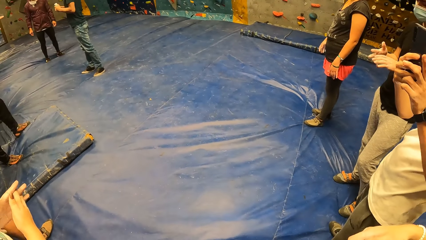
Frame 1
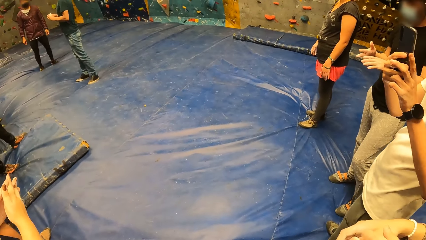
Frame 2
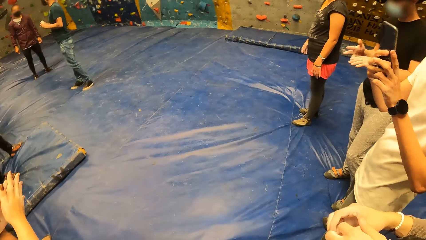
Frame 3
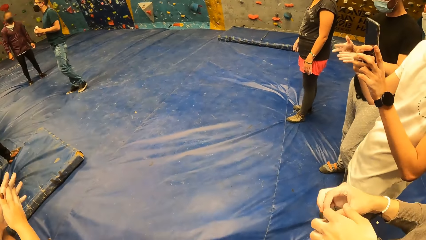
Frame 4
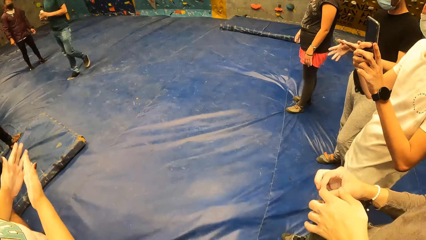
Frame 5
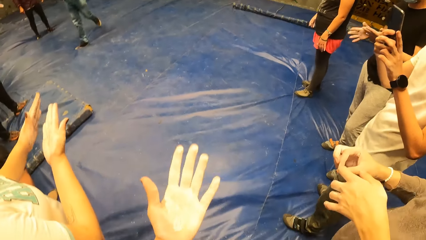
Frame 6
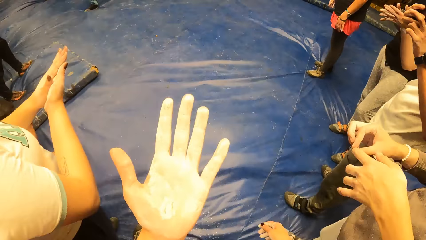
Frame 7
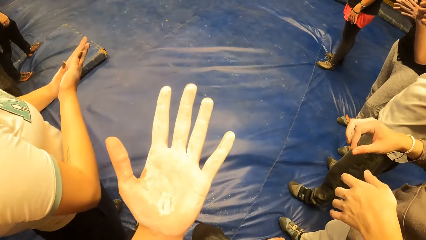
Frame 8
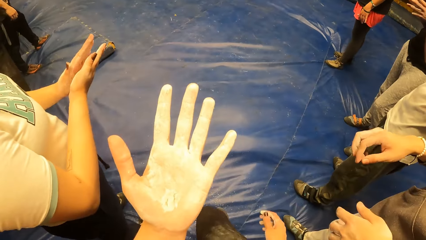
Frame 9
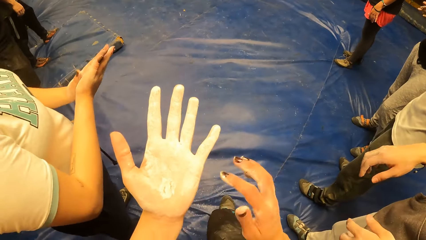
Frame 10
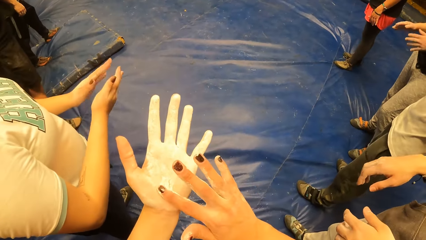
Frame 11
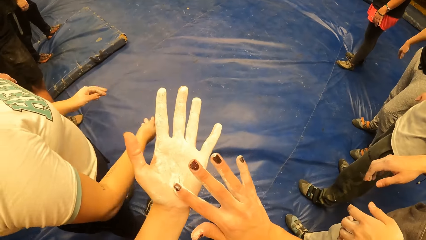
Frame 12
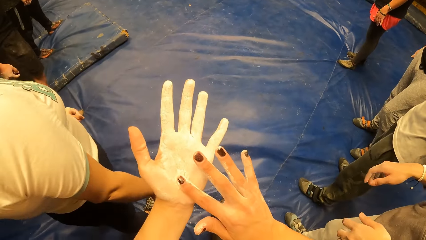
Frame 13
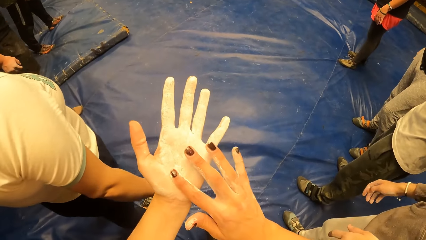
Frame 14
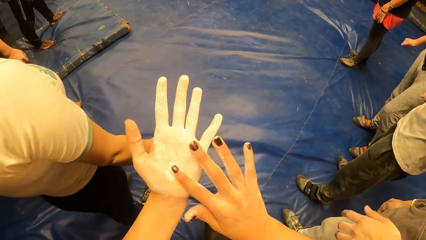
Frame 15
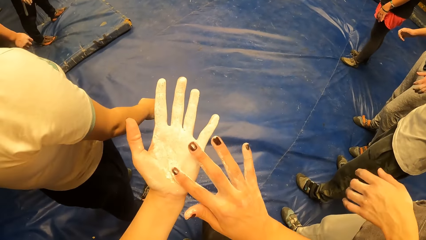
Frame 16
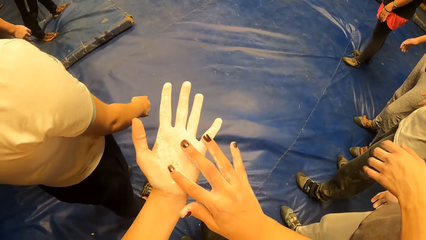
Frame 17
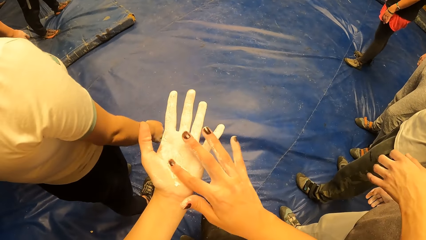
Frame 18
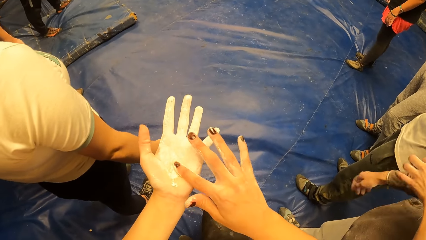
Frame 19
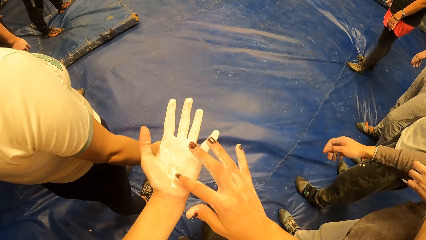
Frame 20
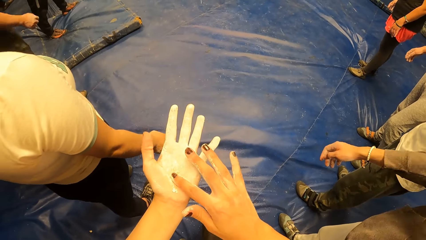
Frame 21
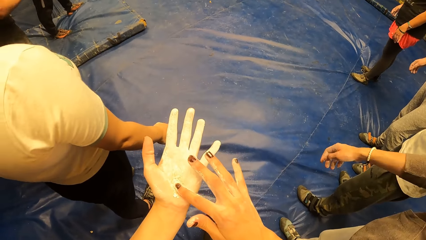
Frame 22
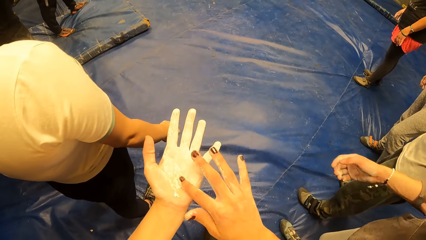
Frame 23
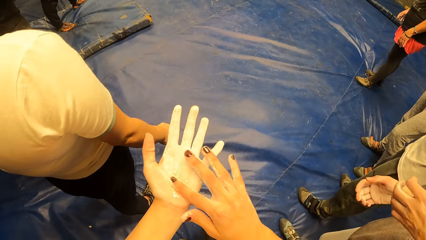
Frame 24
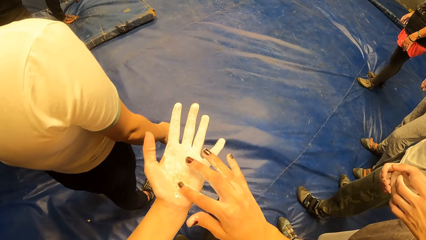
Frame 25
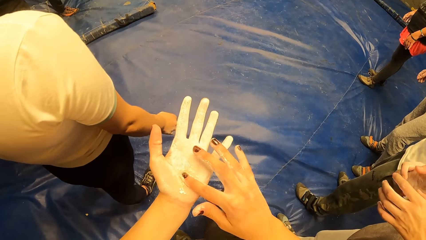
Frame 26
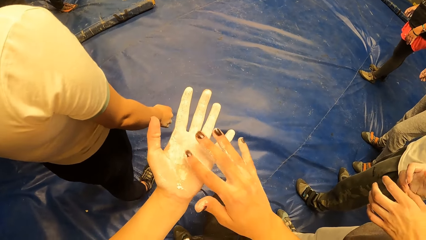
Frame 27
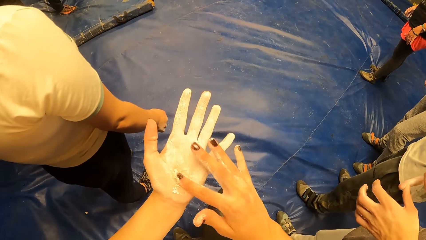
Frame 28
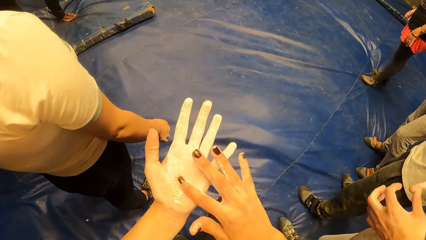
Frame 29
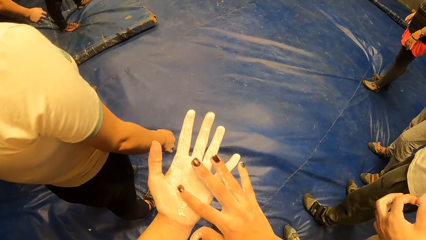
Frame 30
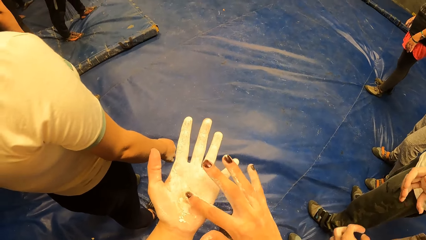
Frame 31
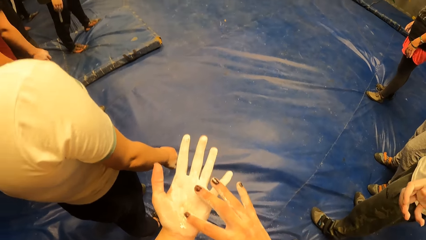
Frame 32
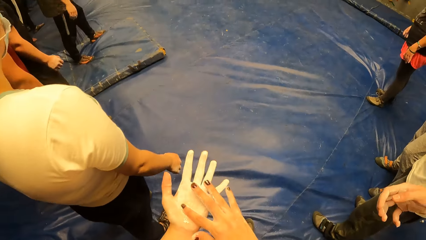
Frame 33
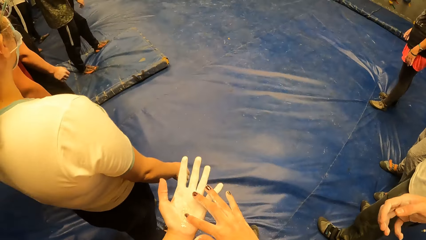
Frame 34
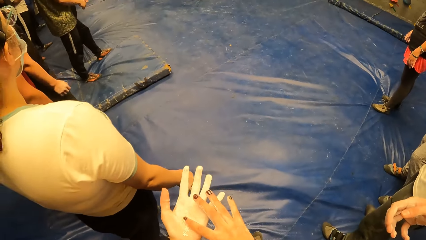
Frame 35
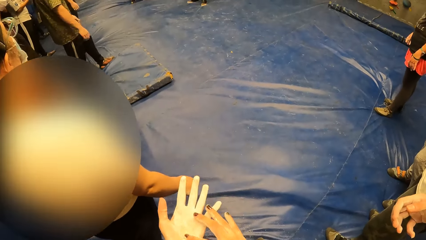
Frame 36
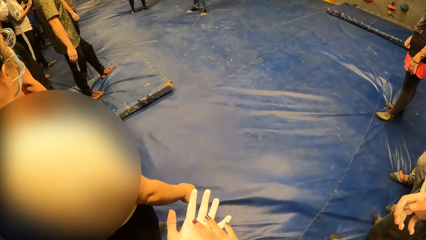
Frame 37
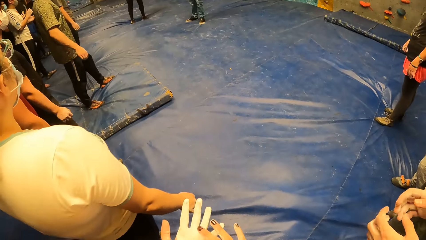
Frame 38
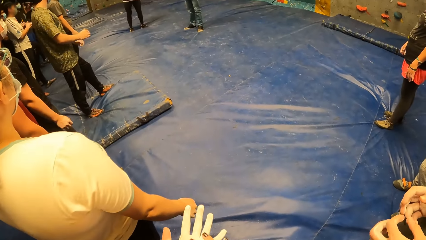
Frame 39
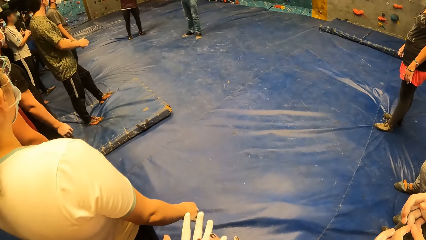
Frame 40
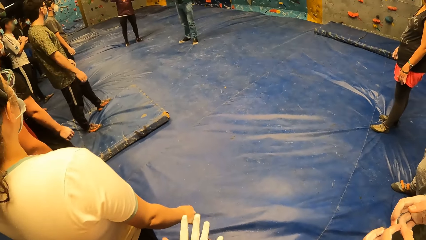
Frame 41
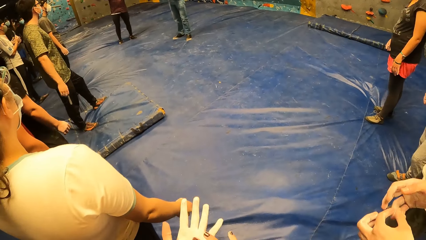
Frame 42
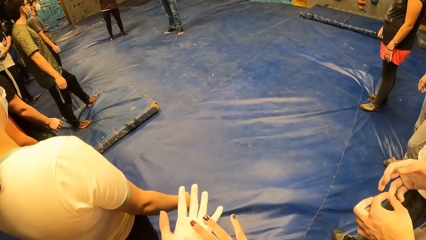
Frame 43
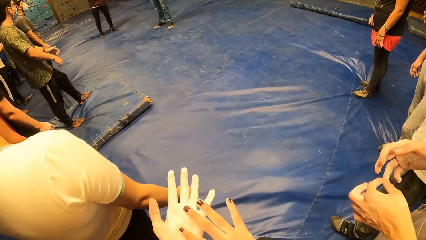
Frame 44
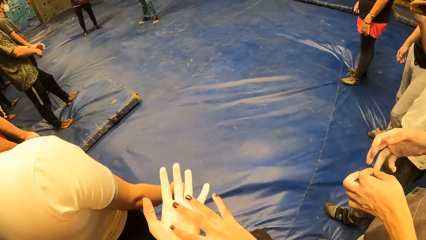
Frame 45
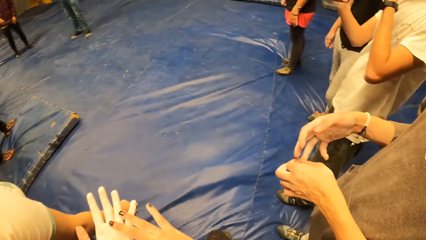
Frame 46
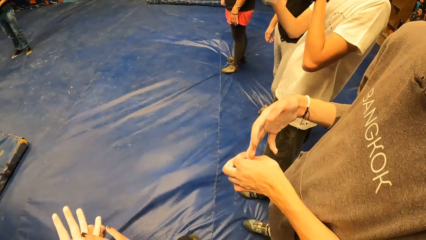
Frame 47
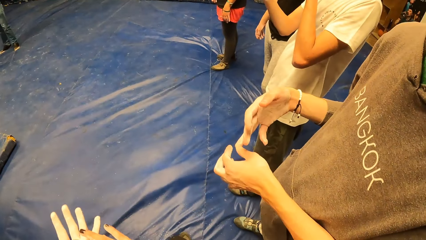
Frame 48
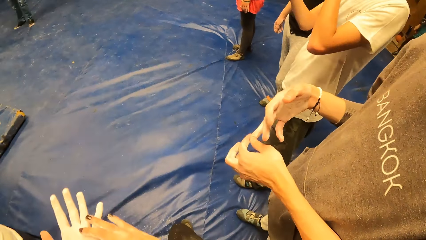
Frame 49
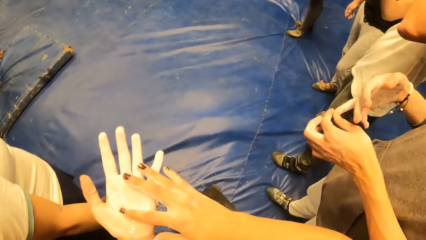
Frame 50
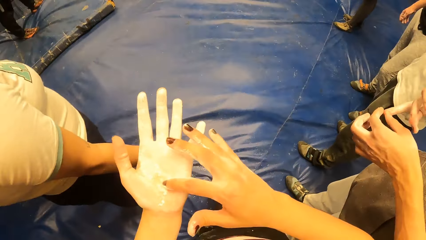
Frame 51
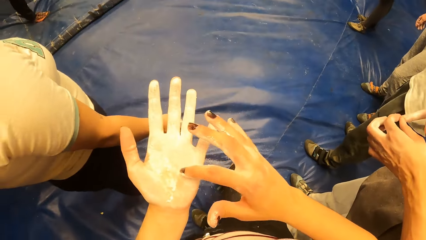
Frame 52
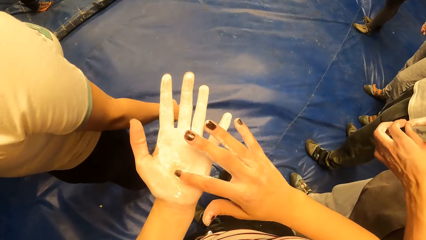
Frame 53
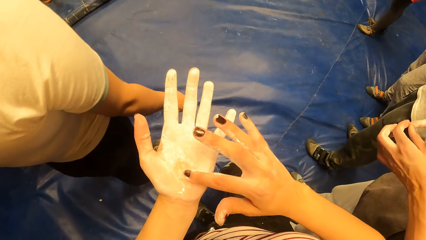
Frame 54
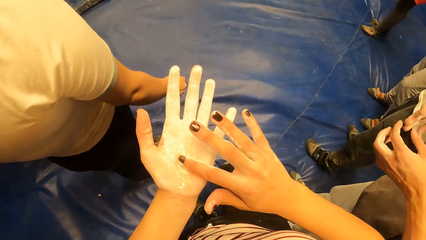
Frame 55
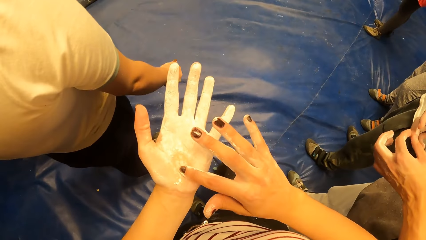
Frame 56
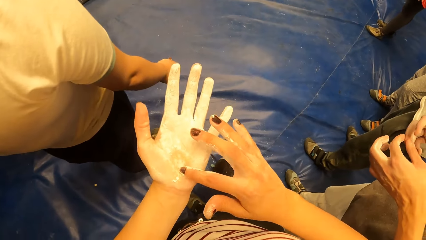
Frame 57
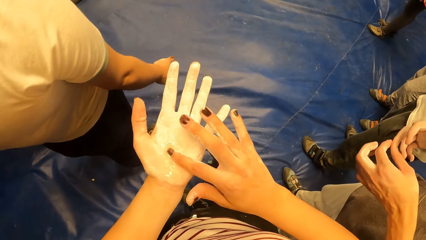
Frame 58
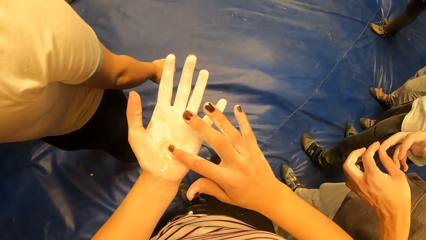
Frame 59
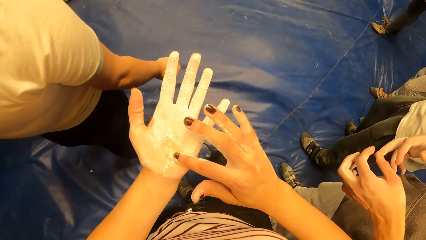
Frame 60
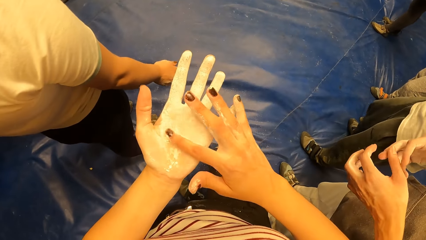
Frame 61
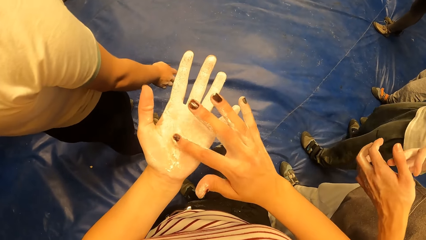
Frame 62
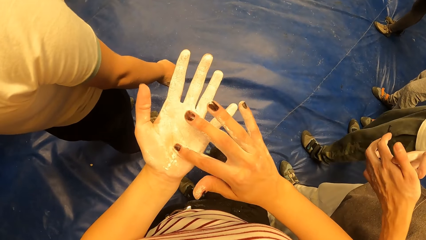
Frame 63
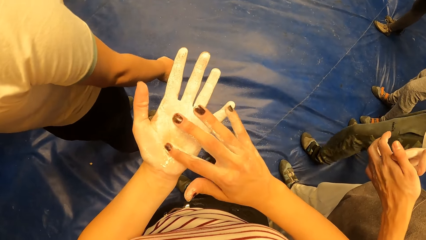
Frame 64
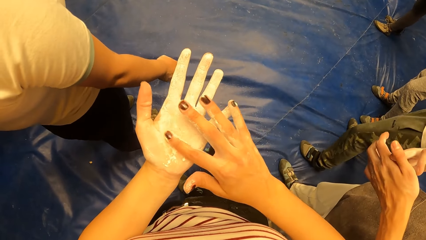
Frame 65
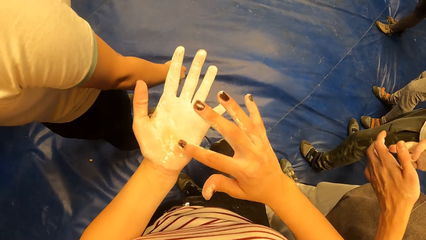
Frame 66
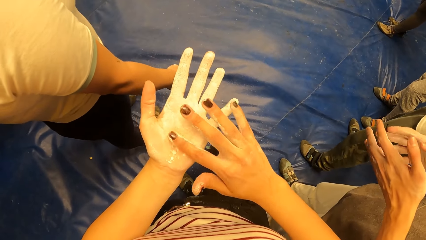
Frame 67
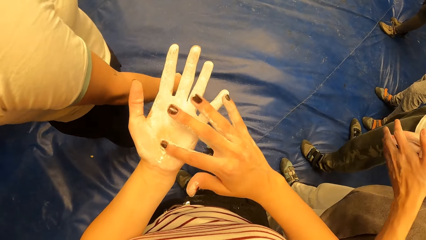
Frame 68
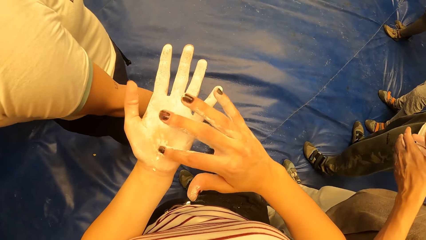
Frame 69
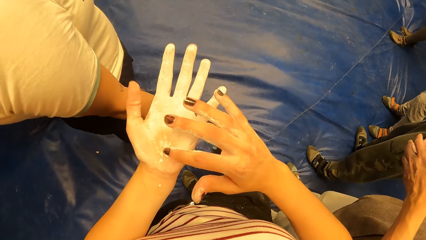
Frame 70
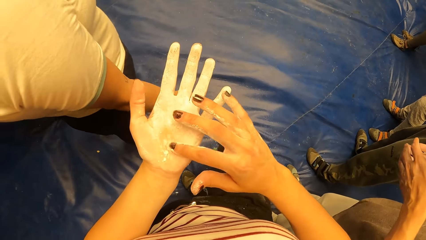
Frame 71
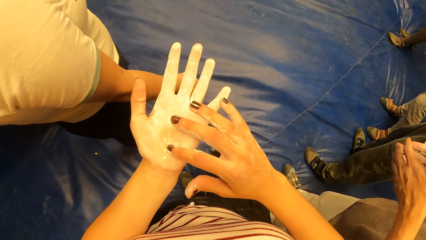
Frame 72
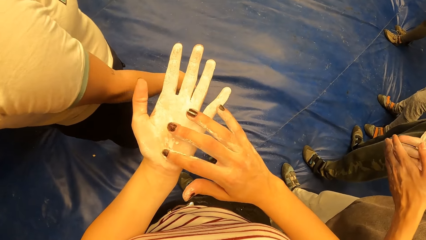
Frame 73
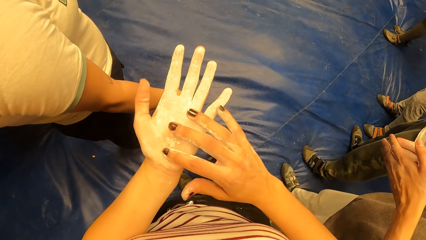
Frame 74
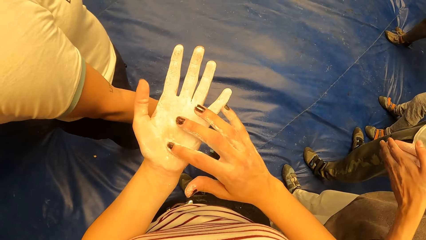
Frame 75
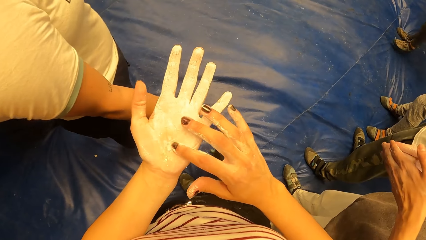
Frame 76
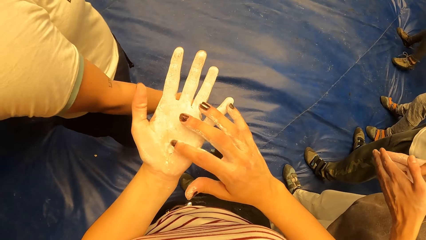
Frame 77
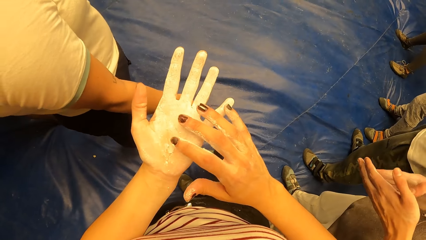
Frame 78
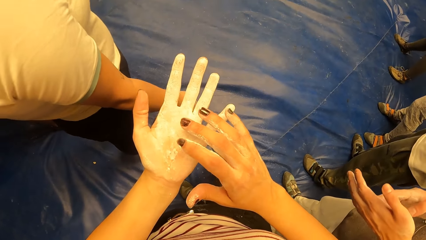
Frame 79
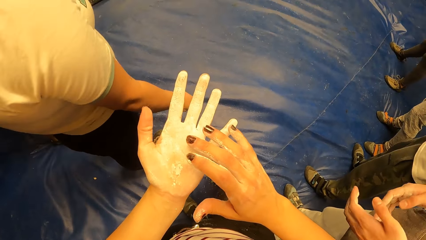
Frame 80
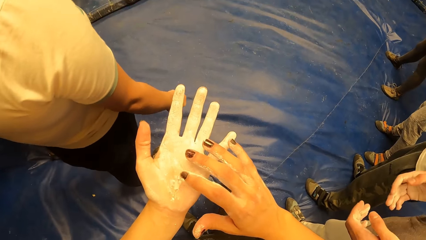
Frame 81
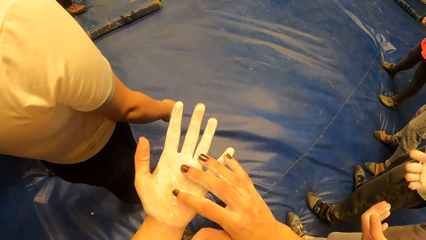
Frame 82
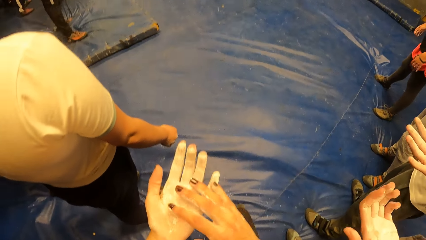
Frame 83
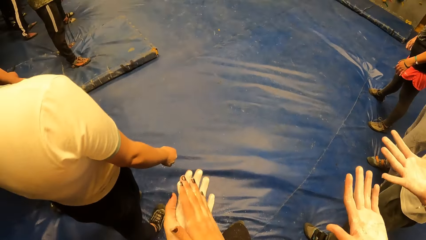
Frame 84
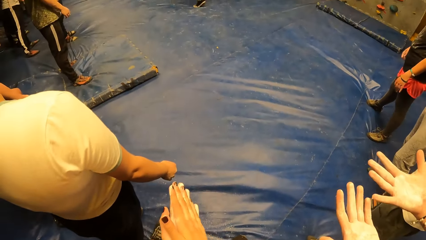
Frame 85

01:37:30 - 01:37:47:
The camera wearer checks her hands. She spreads cream on her hand. She converses with a man. She spreads cream on her hand.
